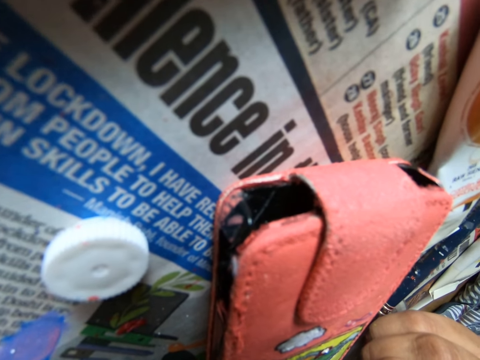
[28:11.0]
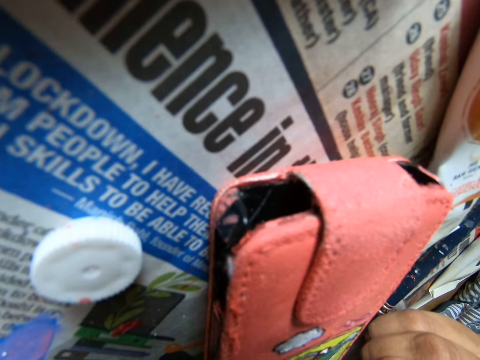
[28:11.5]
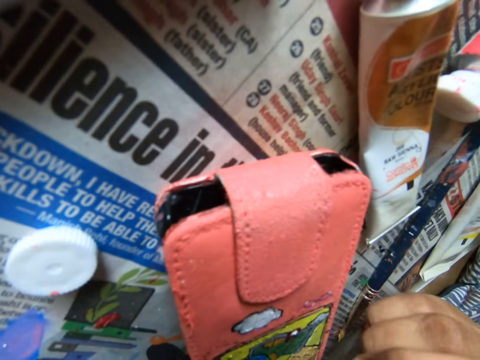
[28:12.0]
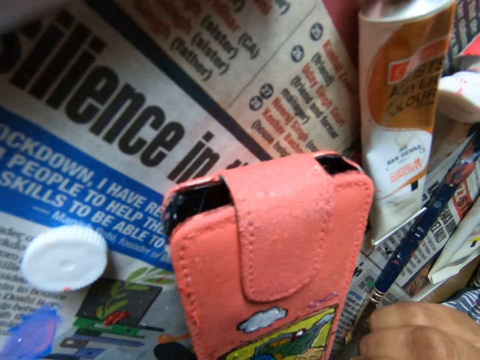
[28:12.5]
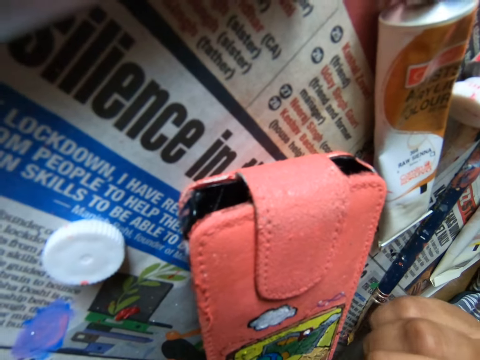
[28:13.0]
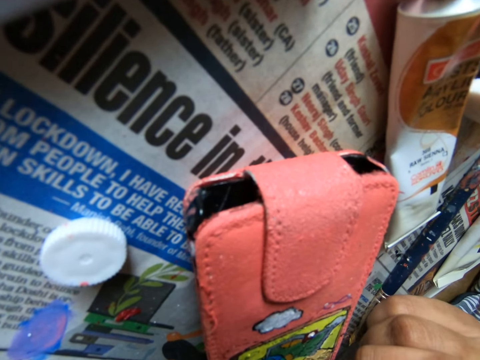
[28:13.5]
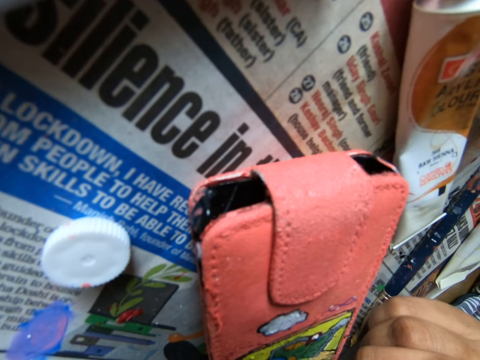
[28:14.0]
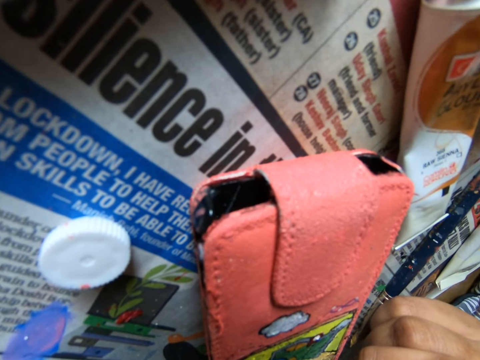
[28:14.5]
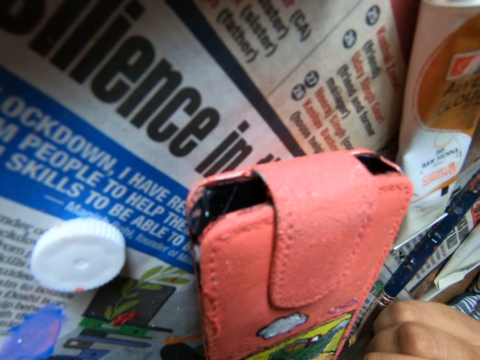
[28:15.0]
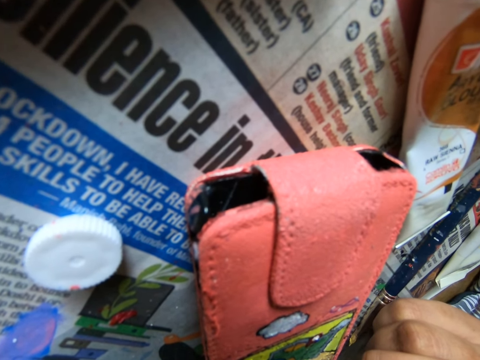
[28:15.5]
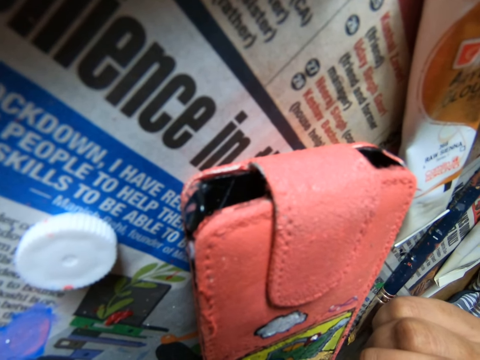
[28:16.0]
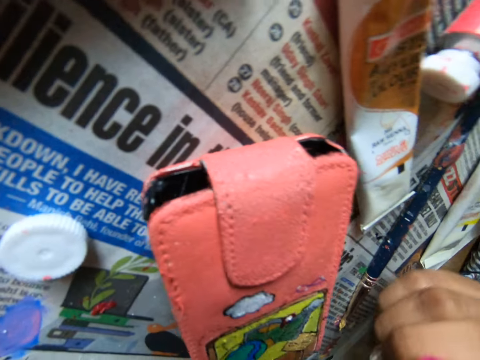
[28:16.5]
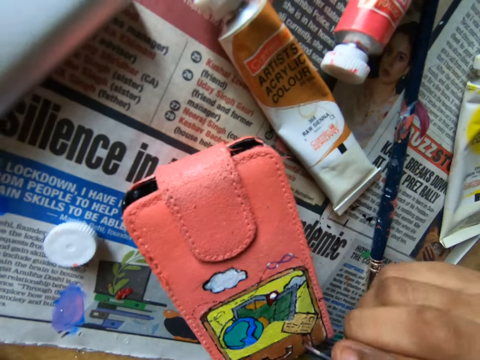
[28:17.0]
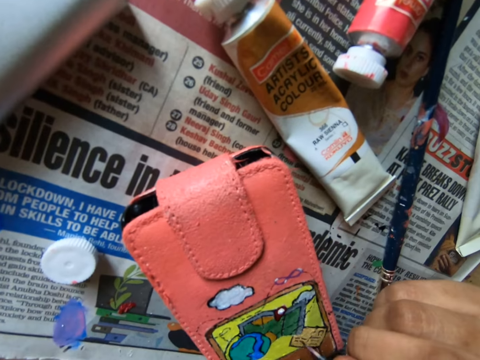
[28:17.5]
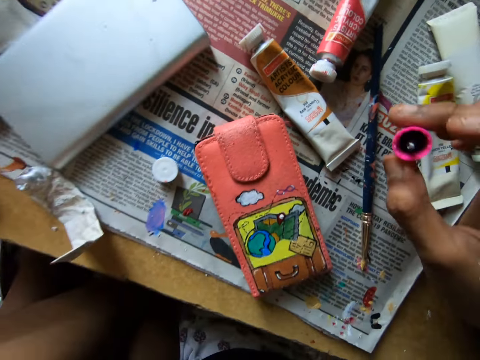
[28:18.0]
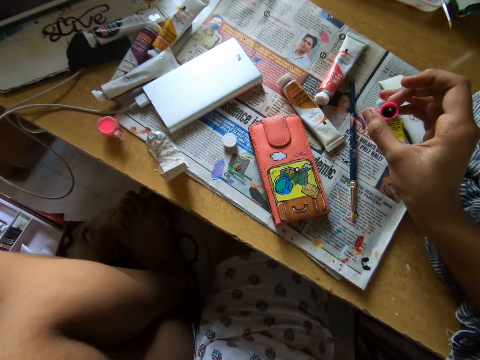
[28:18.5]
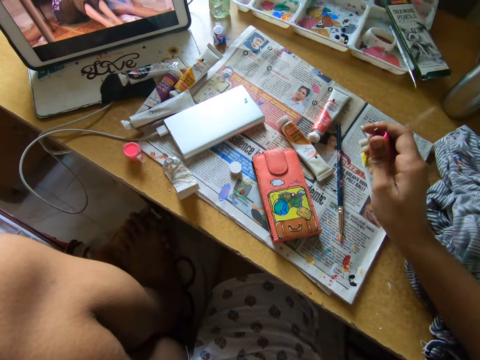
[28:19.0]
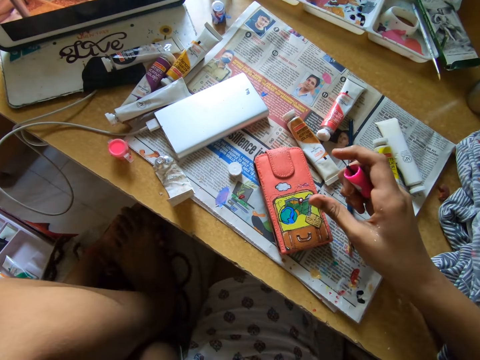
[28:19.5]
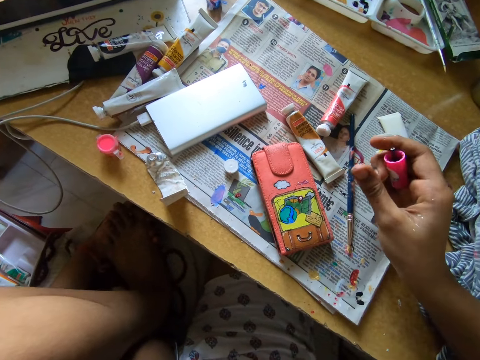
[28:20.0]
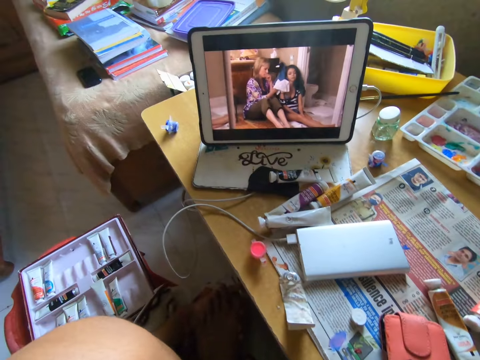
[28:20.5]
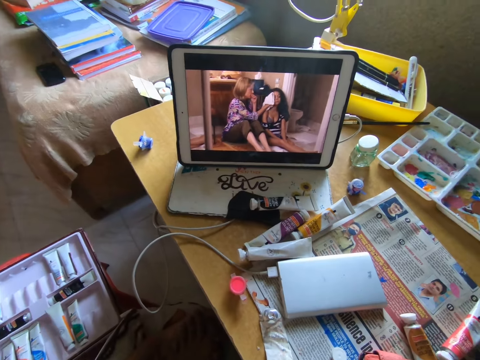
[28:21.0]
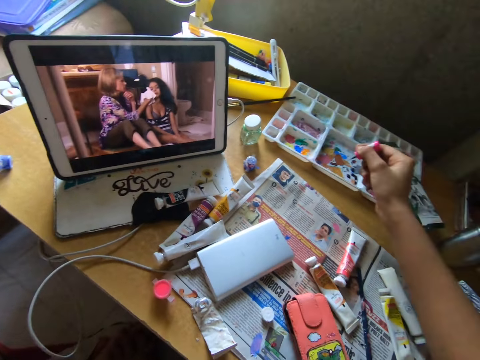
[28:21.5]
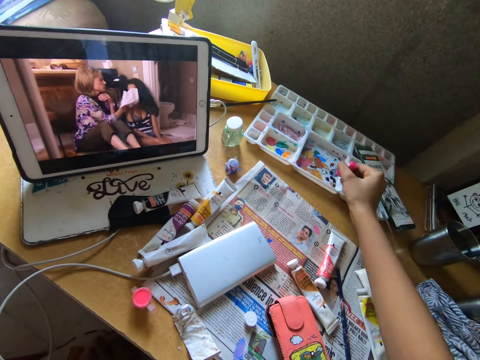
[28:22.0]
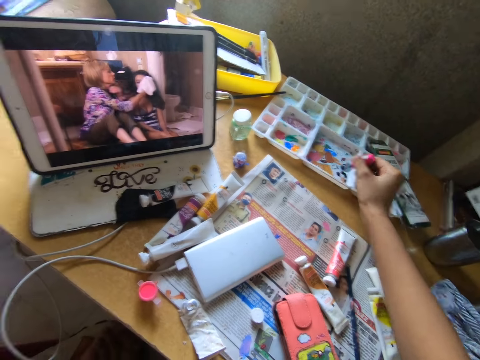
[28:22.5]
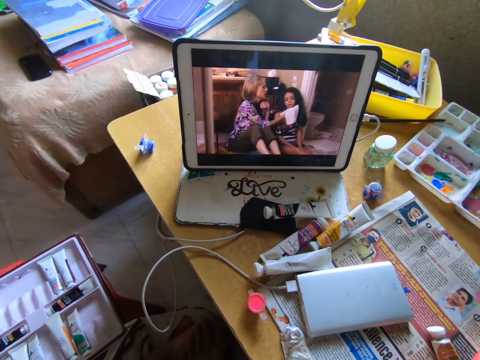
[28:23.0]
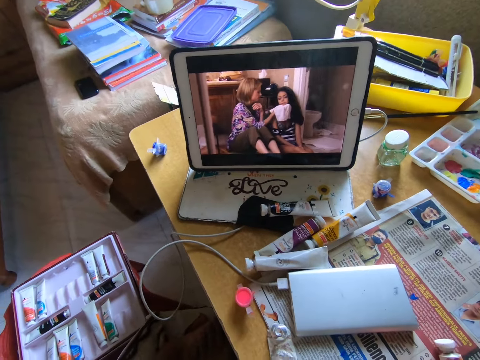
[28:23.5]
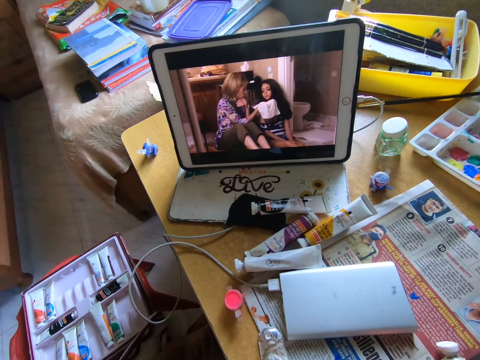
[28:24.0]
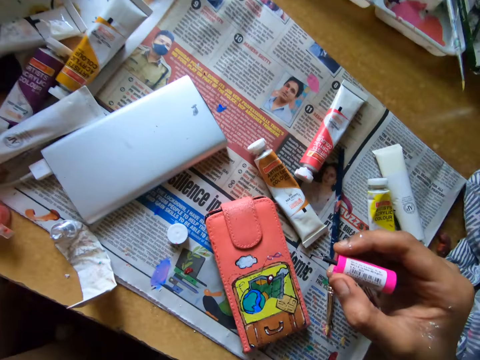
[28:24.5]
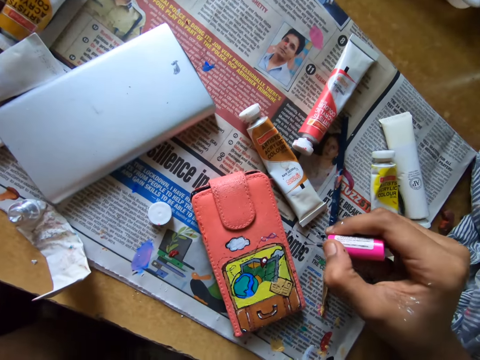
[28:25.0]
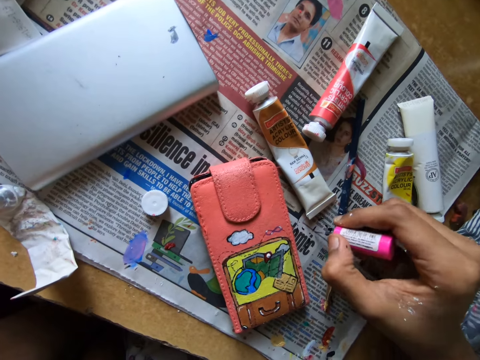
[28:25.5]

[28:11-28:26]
The camera wearer dabs a phone case with his finger. He scoops paint on a paint tray with a paint brush. He watches a movie on a tablet.

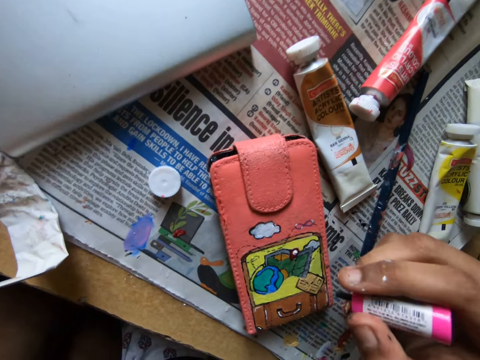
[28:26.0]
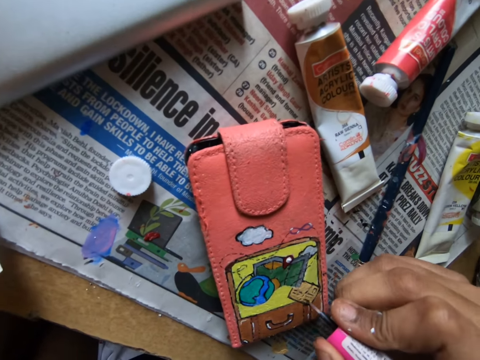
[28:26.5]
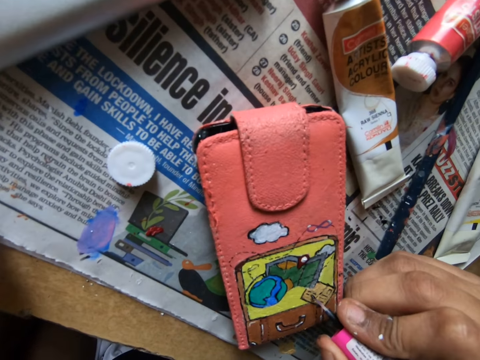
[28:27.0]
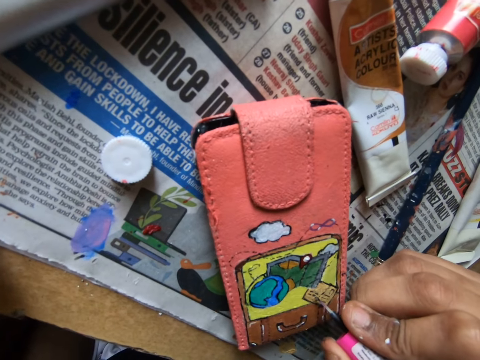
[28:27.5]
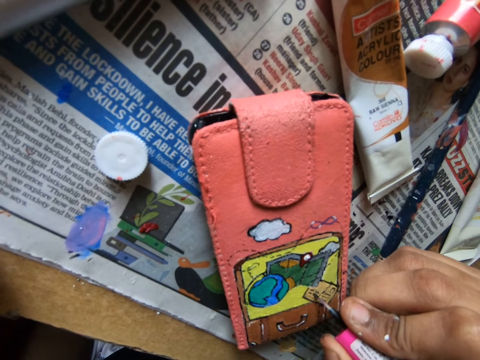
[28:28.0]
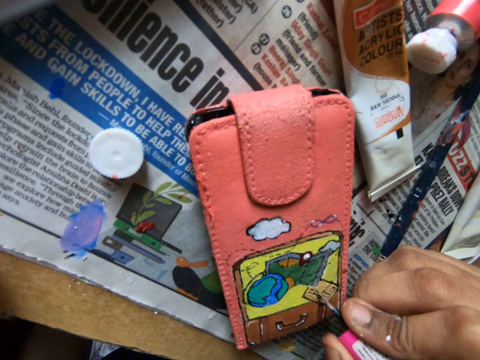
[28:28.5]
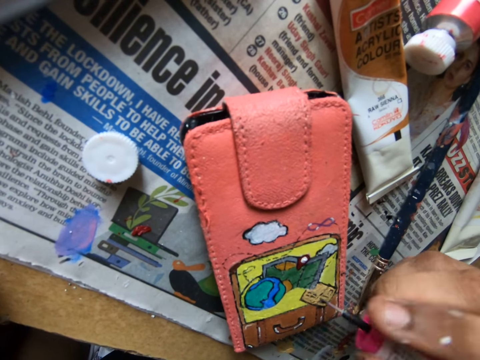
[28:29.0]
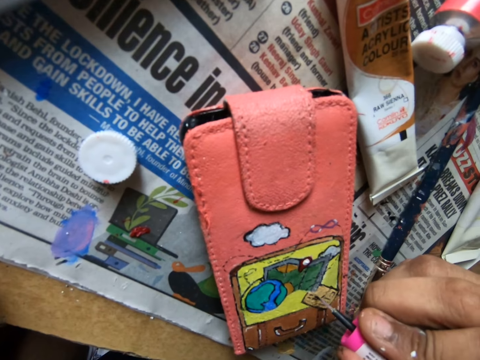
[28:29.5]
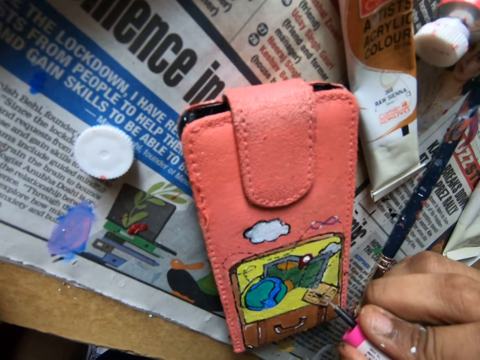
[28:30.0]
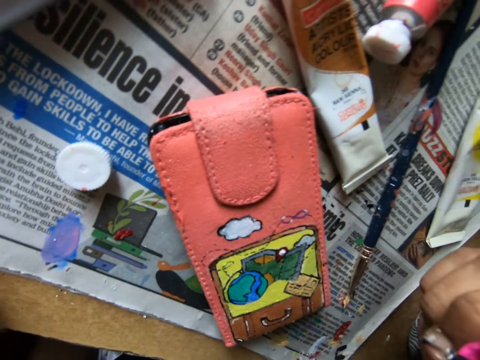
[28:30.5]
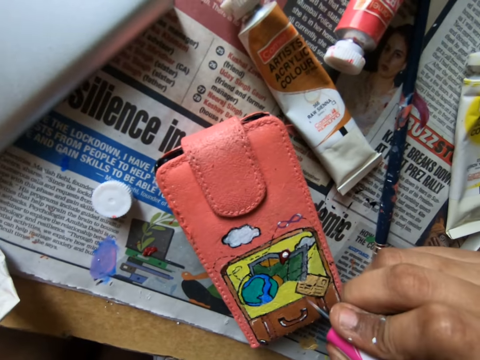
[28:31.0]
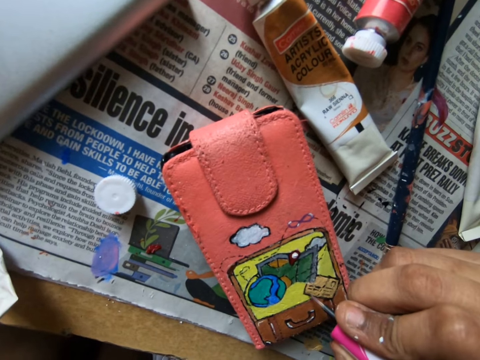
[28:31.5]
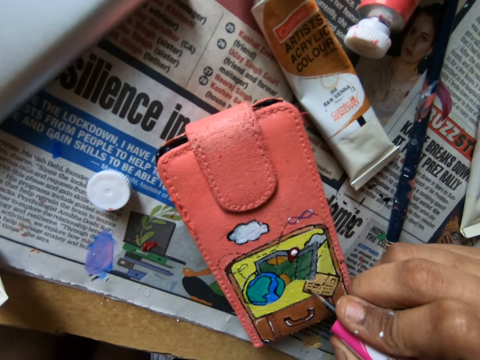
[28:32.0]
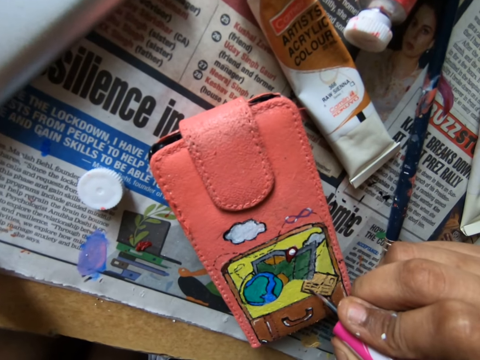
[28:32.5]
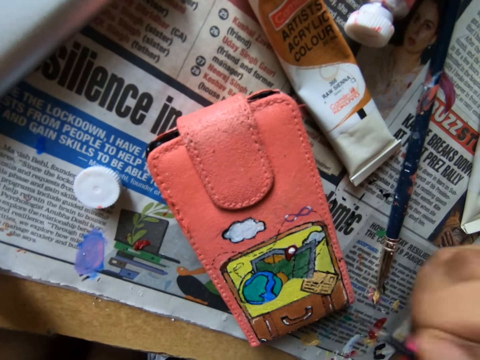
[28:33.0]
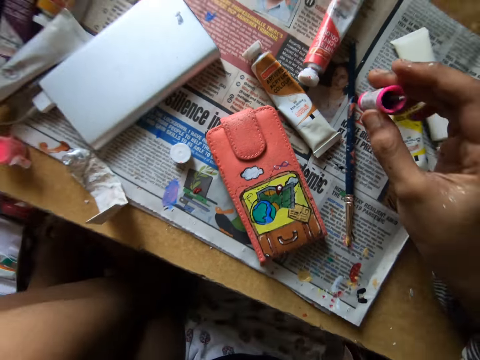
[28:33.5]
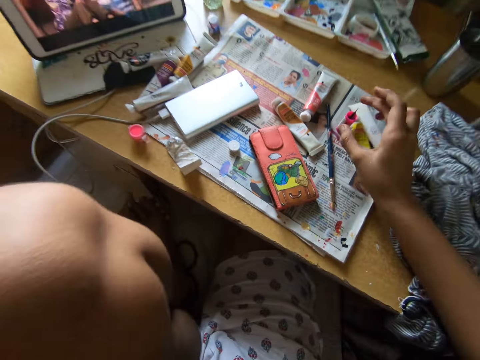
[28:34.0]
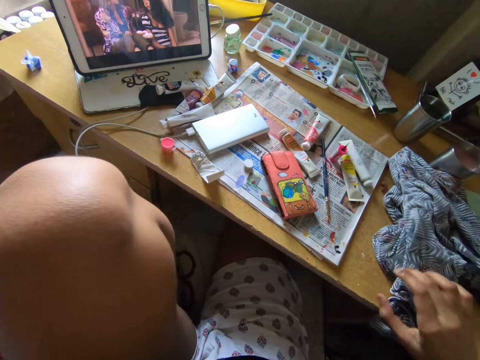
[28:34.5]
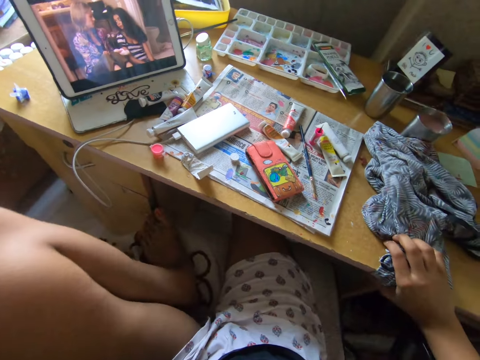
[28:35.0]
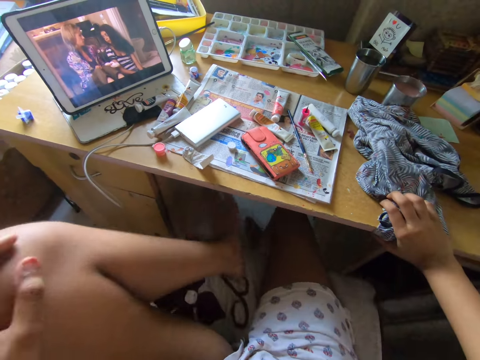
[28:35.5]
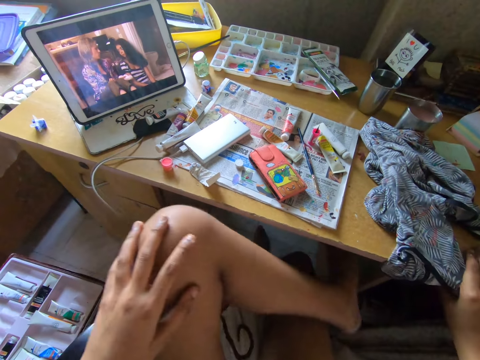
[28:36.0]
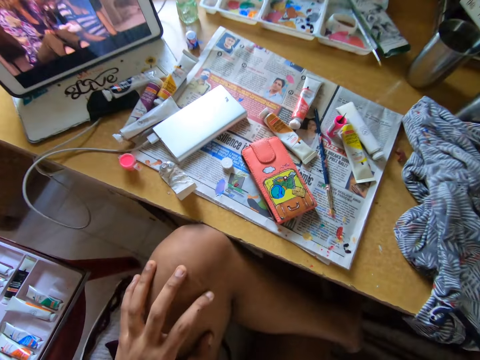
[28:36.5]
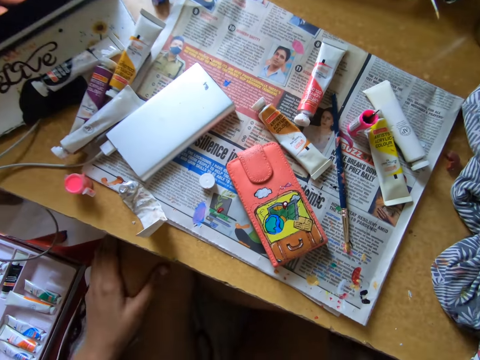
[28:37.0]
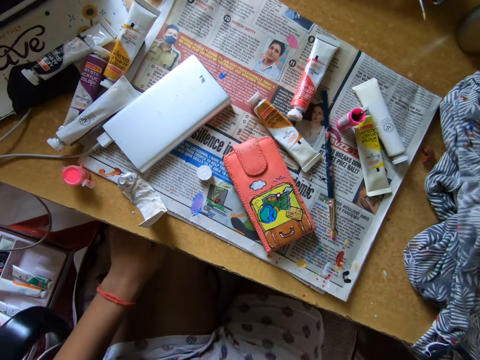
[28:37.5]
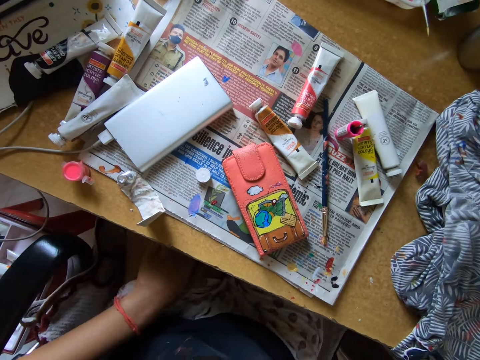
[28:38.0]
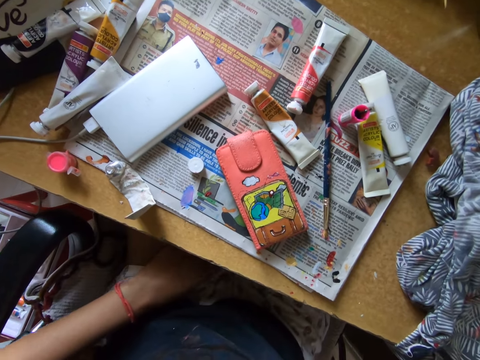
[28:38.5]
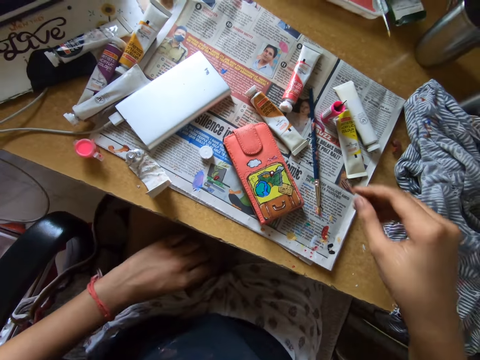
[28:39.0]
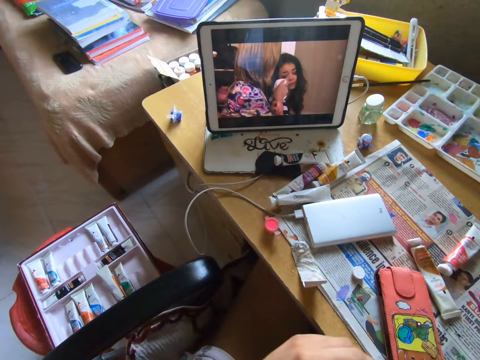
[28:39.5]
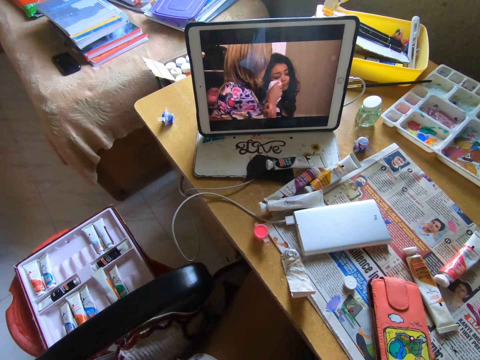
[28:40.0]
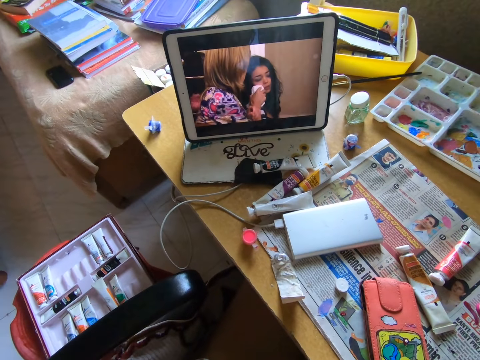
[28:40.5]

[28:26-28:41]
The camera wearer paints a wallet with a paint brush. She puts down the paint brush on a newspaper. She puts a hand on a cloth. She puts her leg on the other leg. She moves a chair on the floor. She picks the paint brush on the newspaper.
